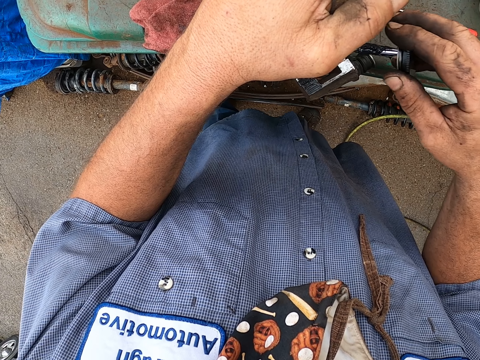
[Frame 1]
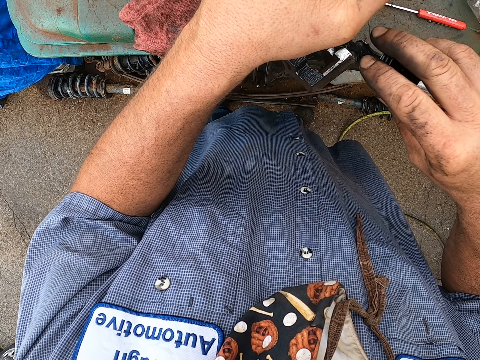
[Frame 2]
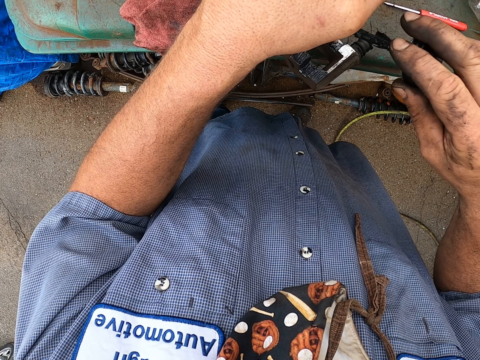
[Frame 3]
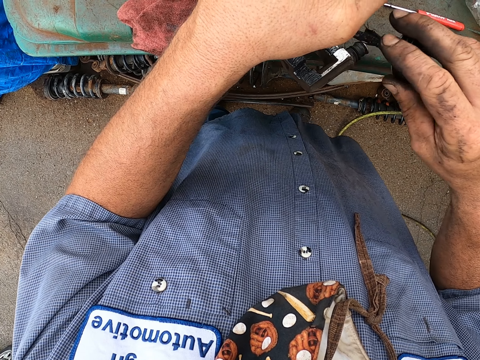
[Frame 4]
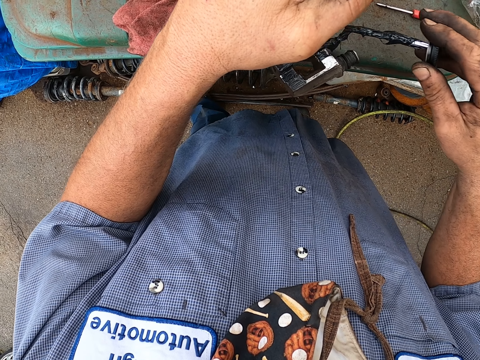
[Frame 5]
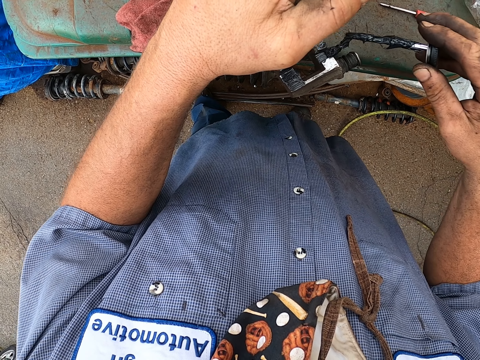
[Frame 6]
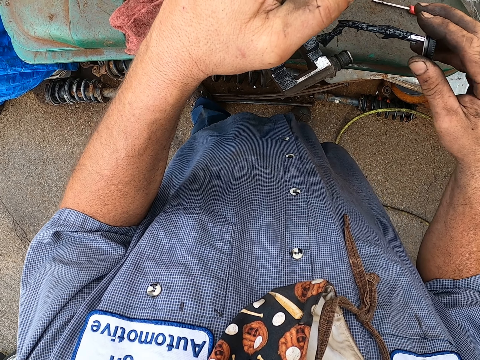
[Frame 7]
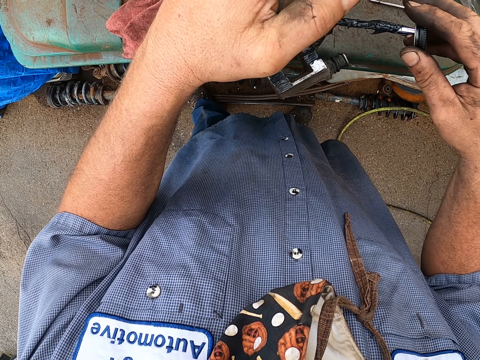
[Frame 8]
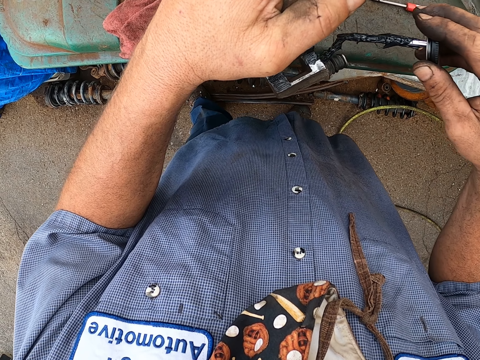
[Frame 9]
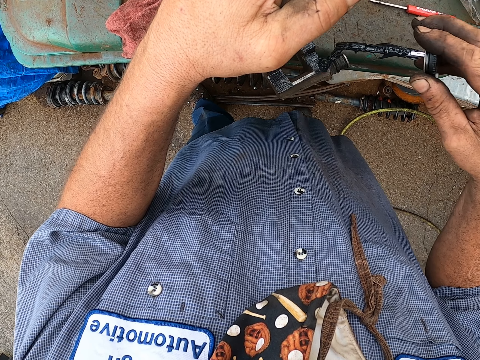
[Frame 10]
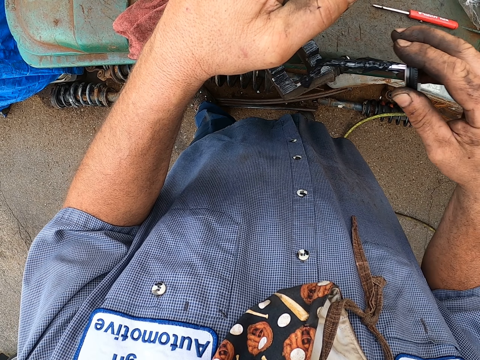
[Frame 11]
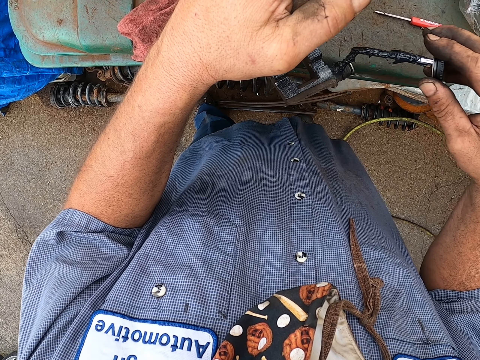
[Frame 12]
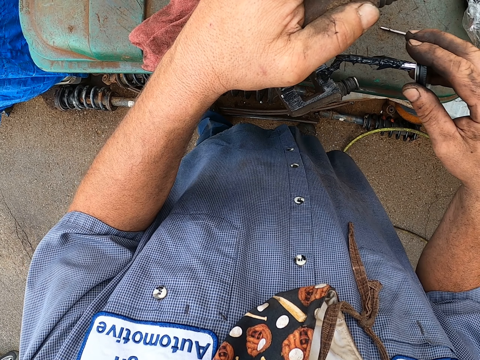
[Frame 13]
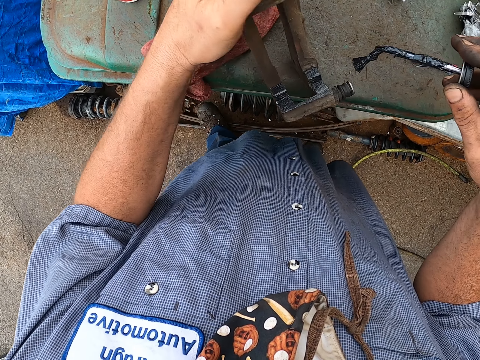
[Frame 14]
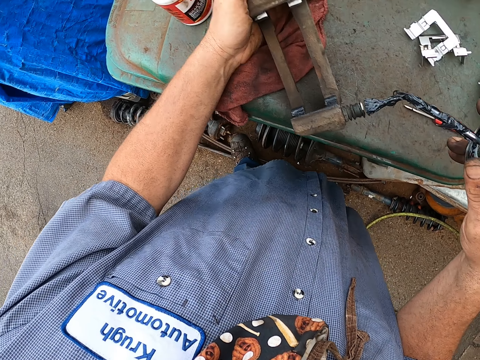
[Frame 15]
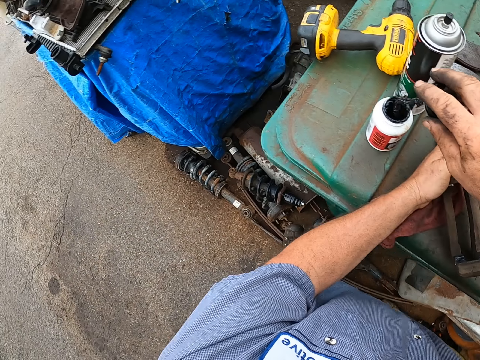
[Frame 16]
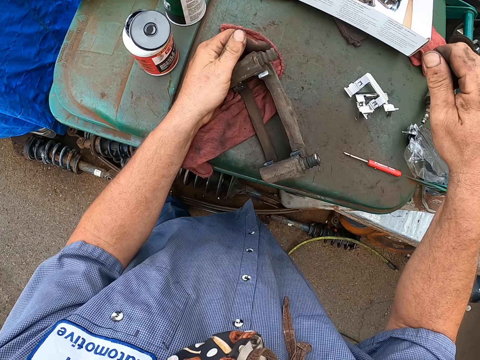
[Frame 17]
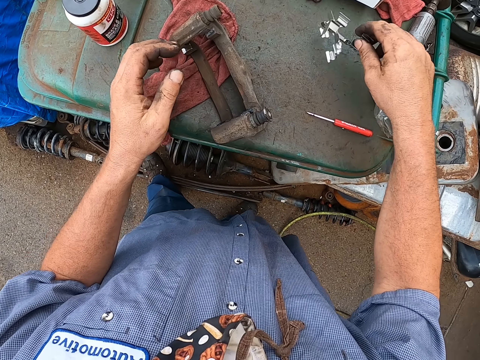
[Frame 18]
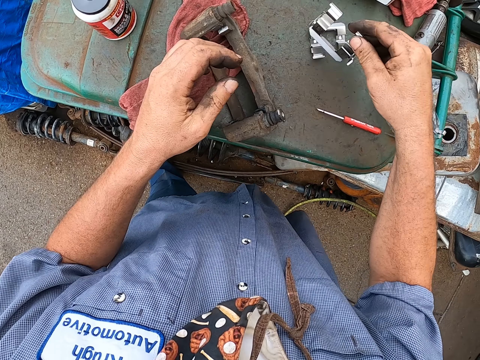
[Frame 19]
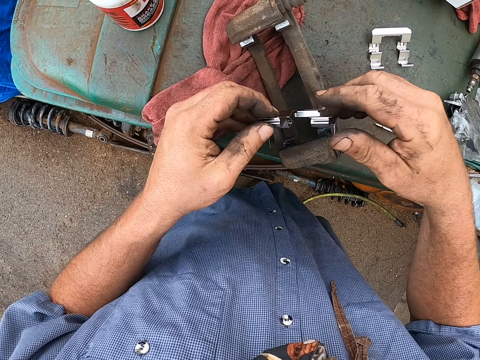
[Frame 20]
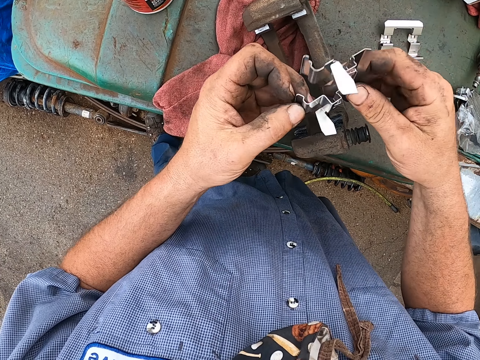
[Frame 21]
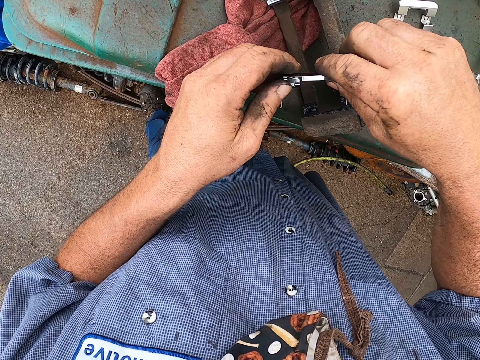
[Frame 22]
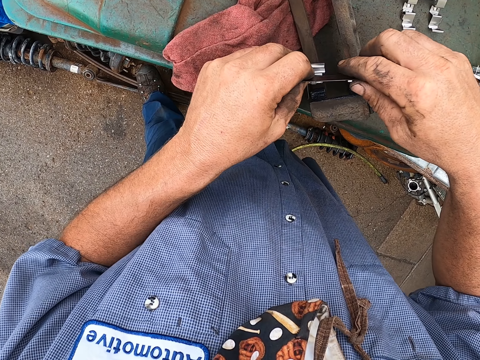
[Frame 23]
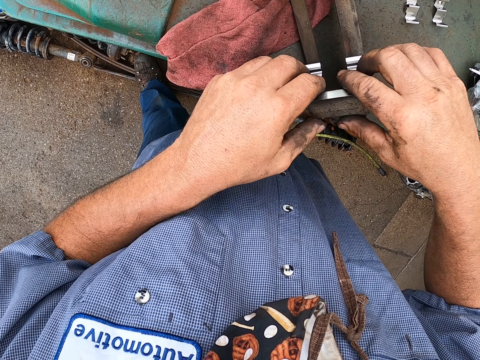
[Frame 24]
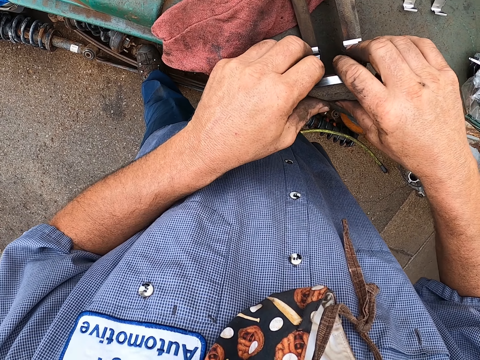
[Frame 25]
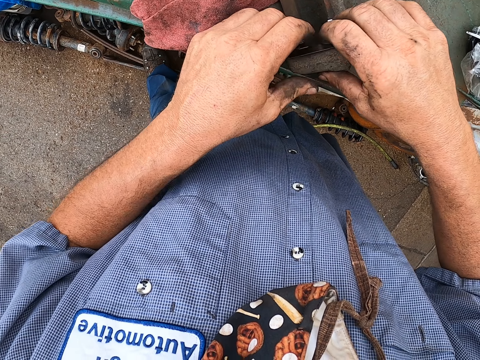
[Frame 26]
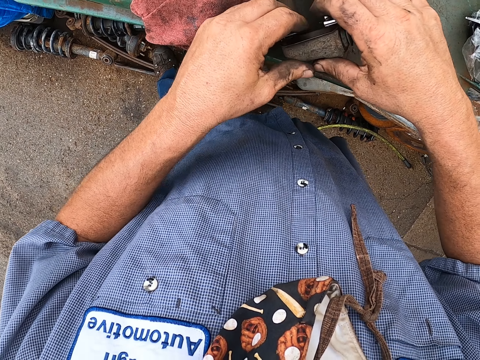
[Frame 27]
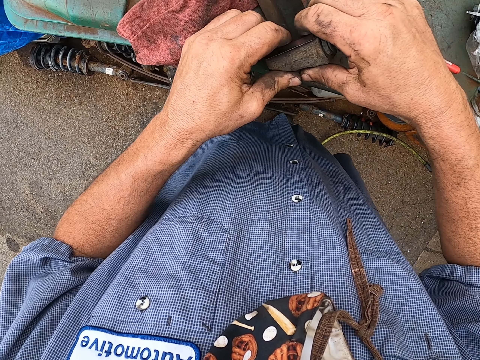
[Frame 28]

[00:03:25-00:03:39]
The camera wearer turns the brake pad. They put the bottle top on the grease bottle. They pick the brake pad clips from the table. They turn the brake pad clip on the hands. They put the brake pad clip on the brake pad.

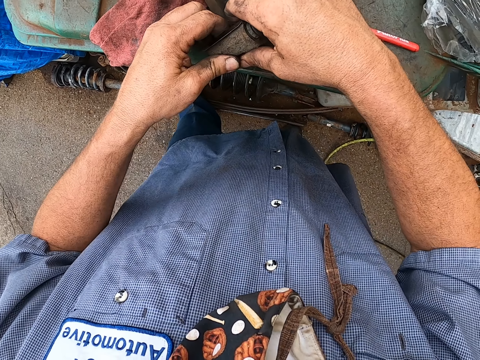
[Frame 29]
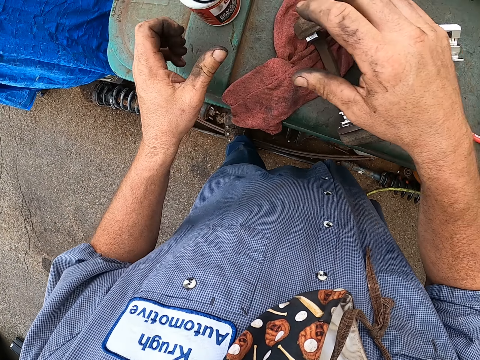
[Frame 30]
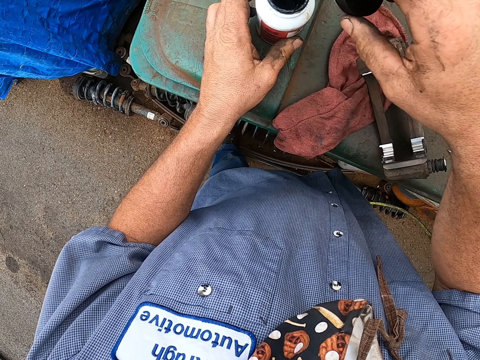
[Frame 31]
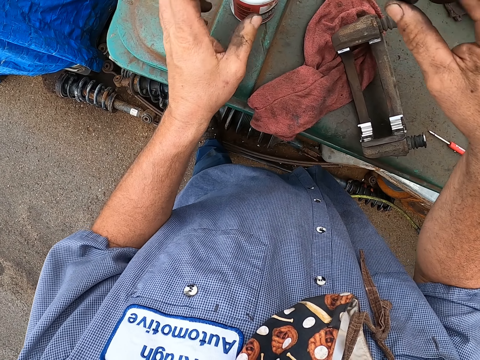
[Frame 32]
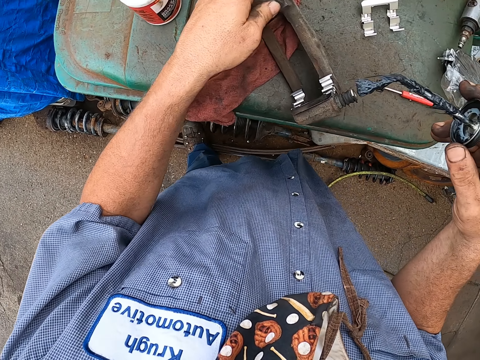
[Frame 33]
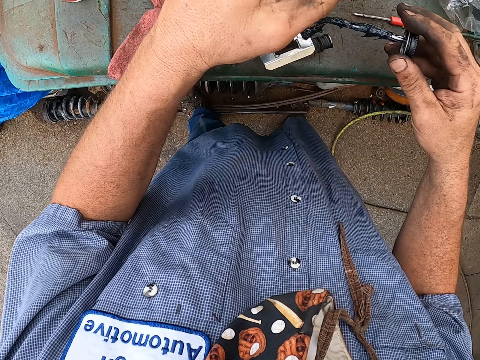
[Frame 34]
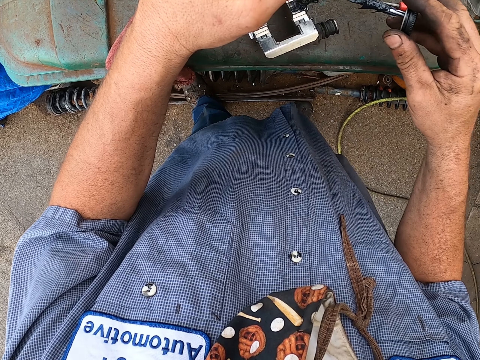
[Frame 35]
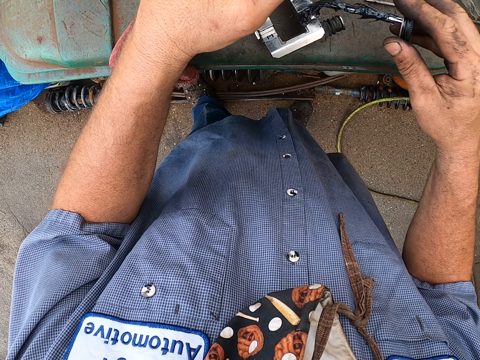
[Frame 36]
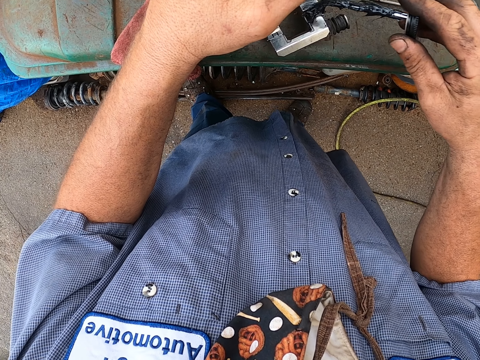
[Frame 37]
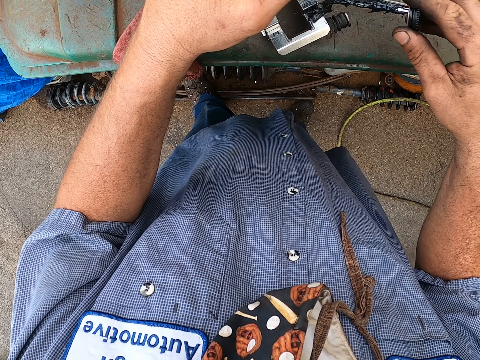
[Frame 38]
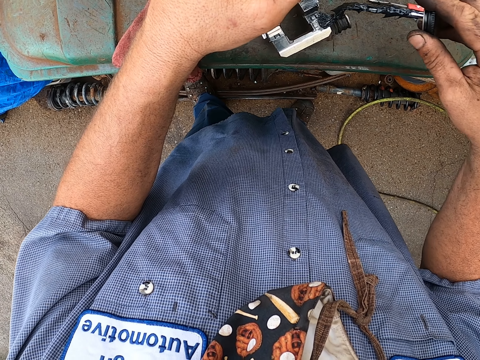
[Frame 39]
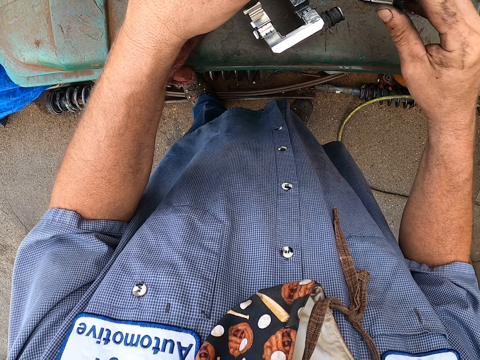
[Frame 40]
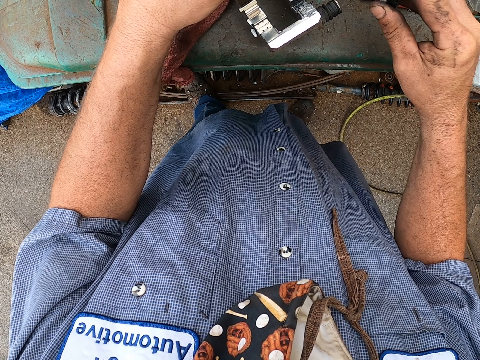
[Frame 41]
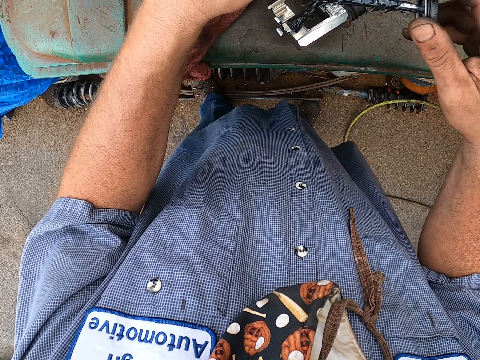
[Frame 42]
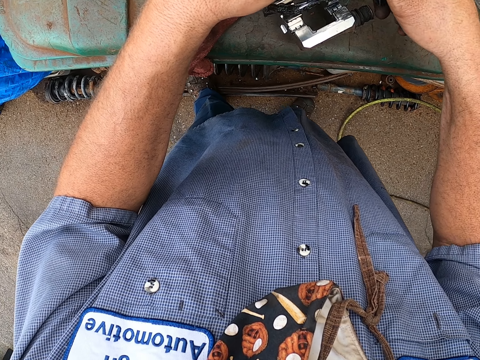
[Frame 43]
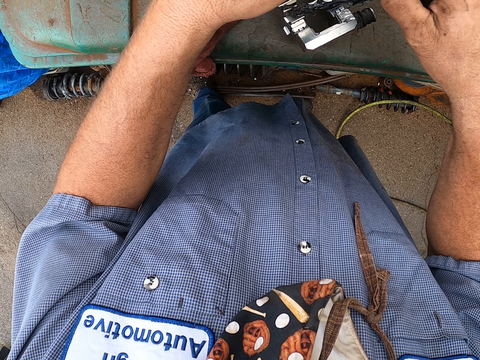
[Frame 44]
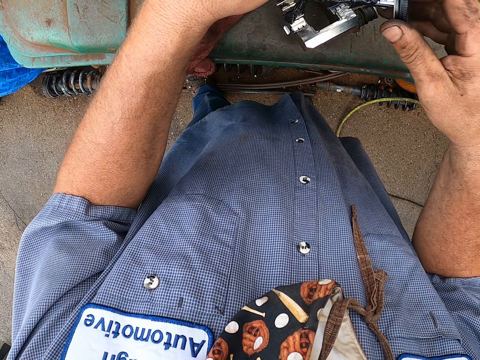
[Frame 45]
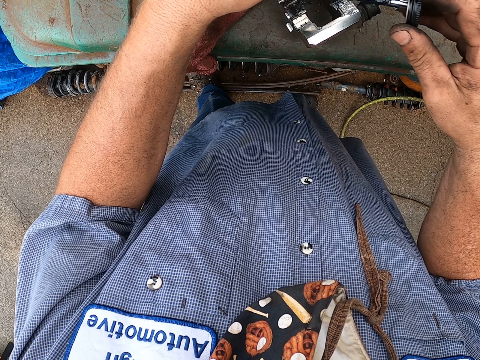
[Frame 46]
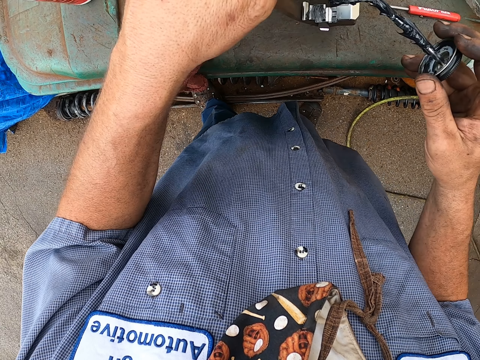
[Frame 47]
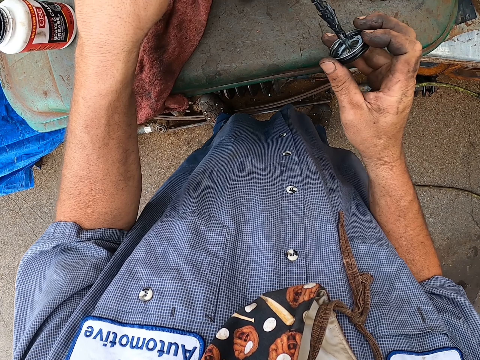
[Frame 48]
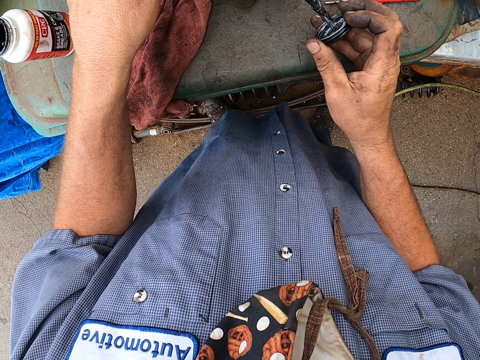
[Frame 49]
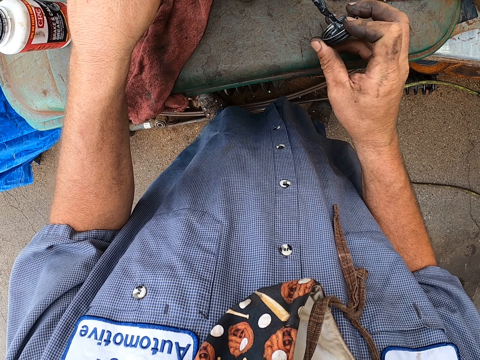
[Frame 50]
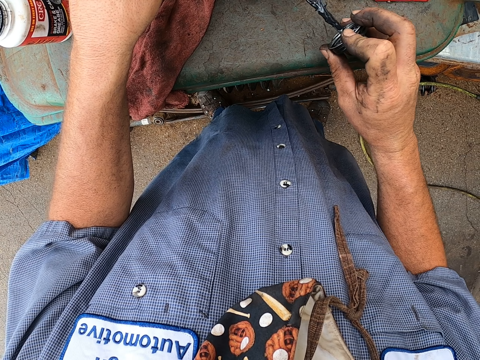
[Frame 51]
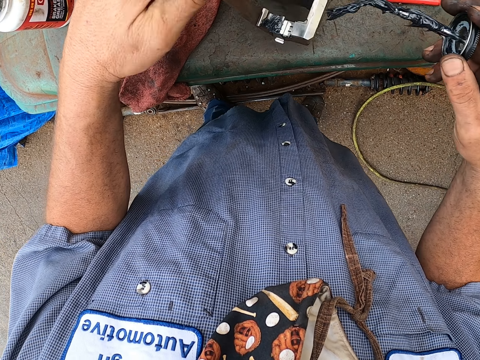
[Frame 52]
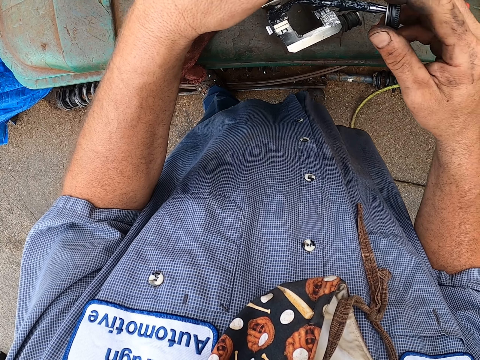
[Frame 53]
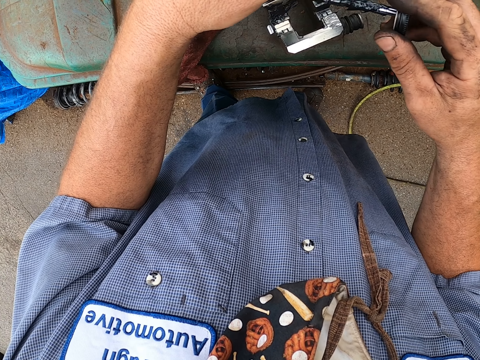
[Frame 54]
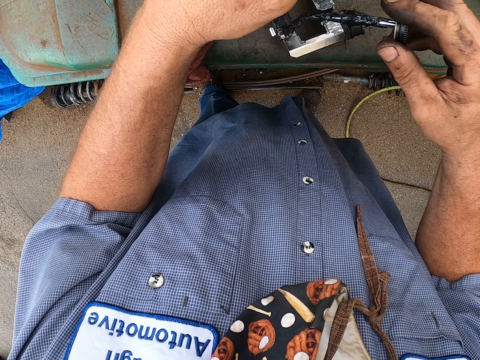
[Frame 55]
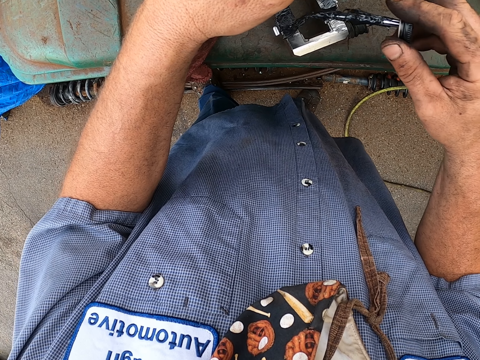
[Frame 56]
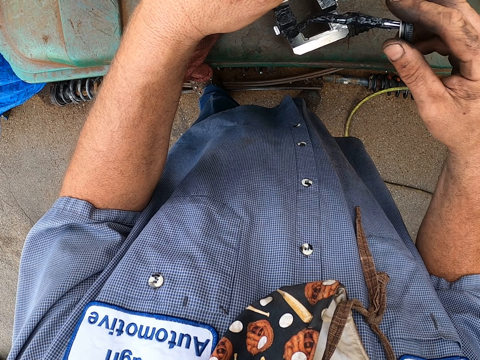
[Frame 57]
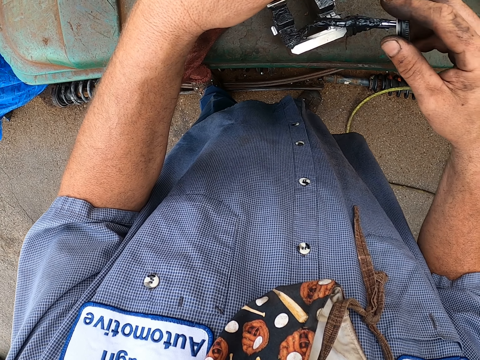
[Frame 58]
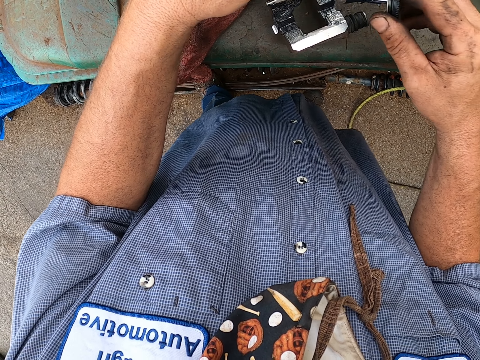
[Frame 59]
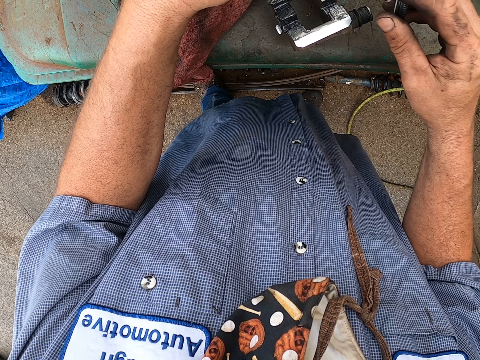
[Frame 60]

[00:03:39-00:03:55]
The camera wearer takes the grease bottle top. They pick the brake pad. They apply the grease on the brake fluid. They turn the brake pad and apply the grease on the brake pad.
